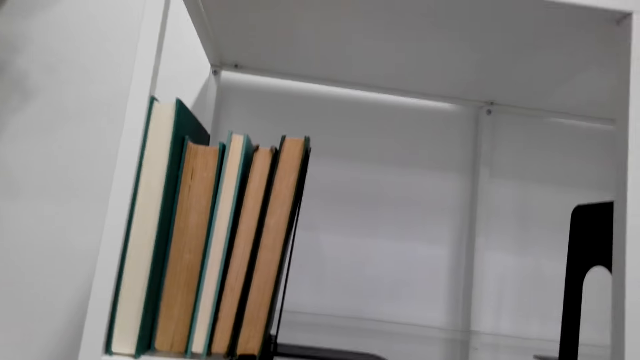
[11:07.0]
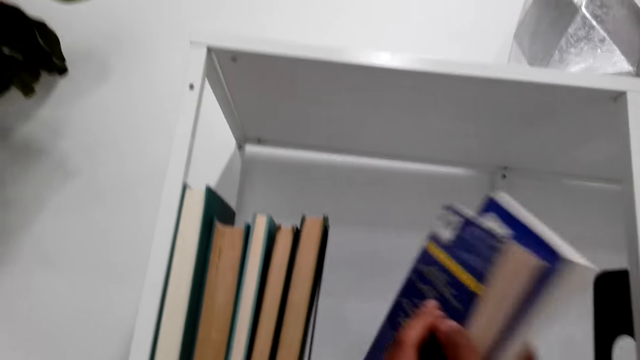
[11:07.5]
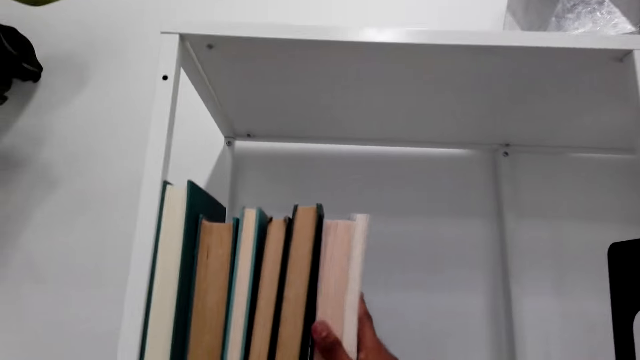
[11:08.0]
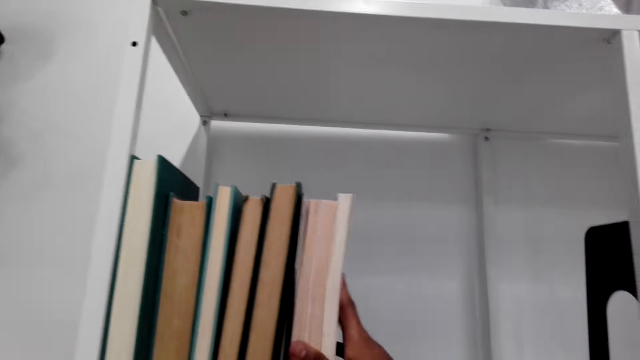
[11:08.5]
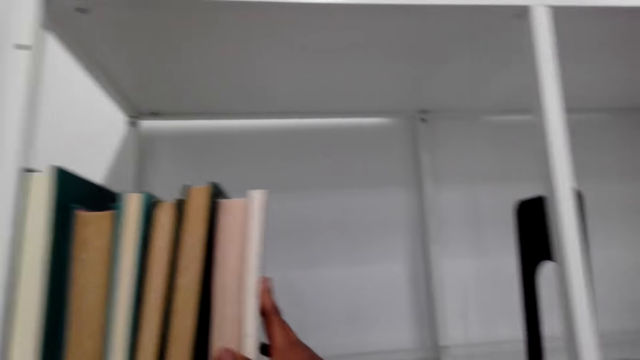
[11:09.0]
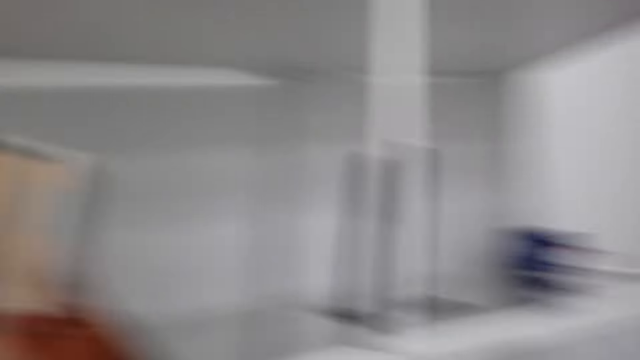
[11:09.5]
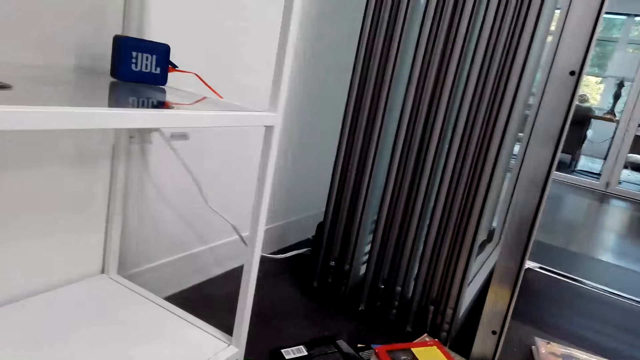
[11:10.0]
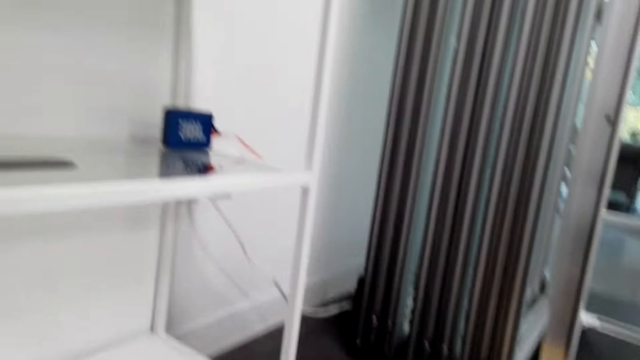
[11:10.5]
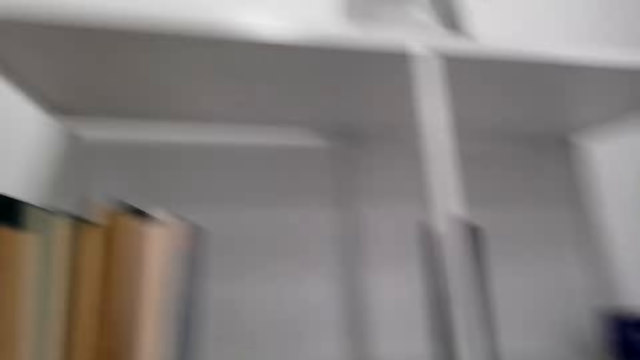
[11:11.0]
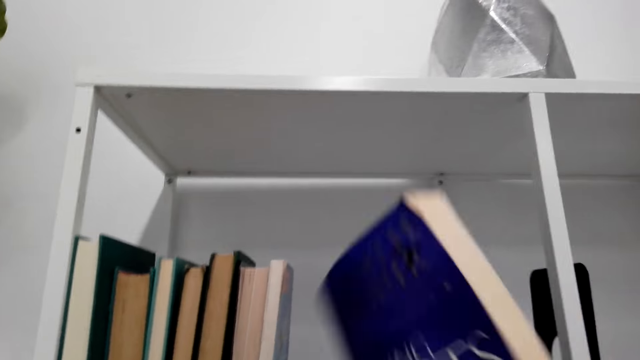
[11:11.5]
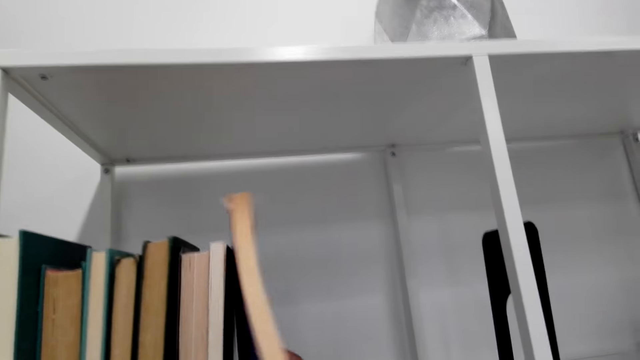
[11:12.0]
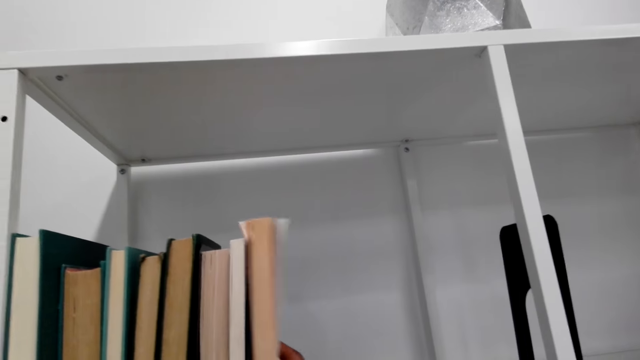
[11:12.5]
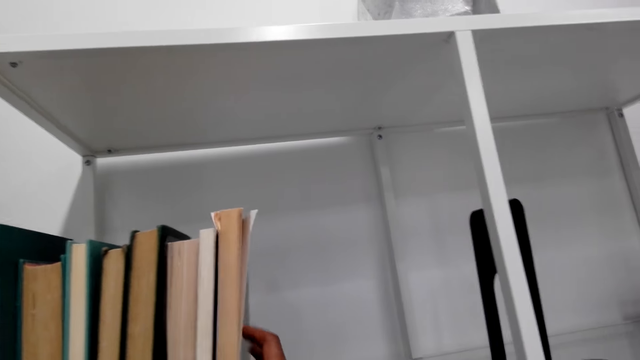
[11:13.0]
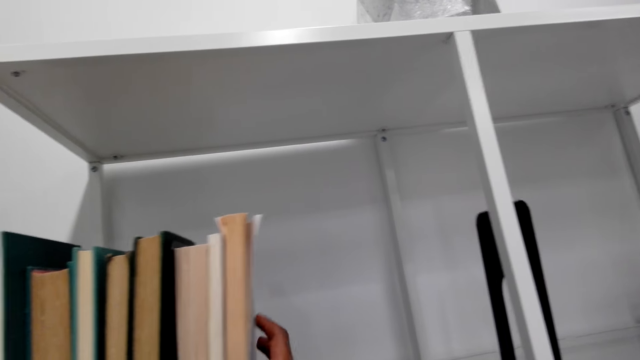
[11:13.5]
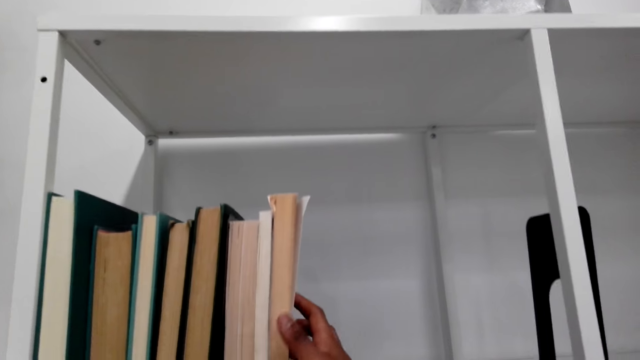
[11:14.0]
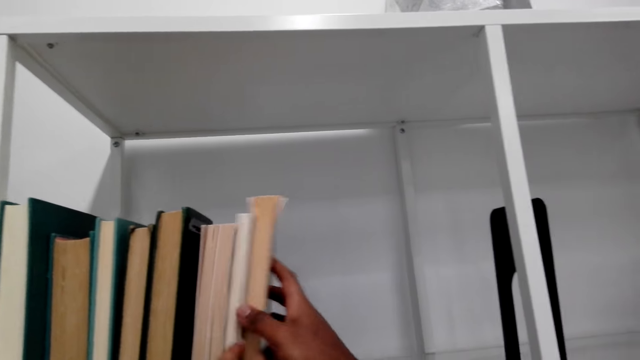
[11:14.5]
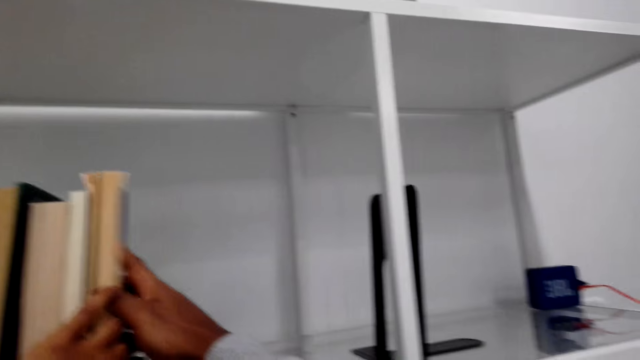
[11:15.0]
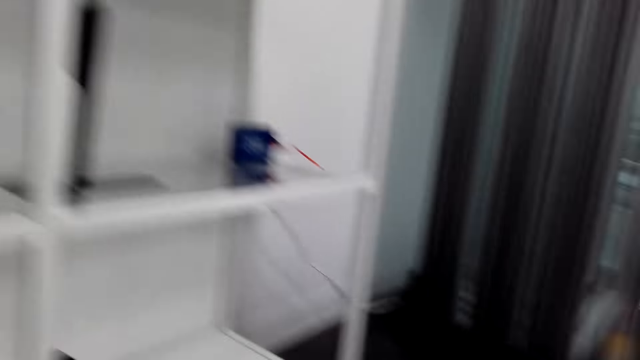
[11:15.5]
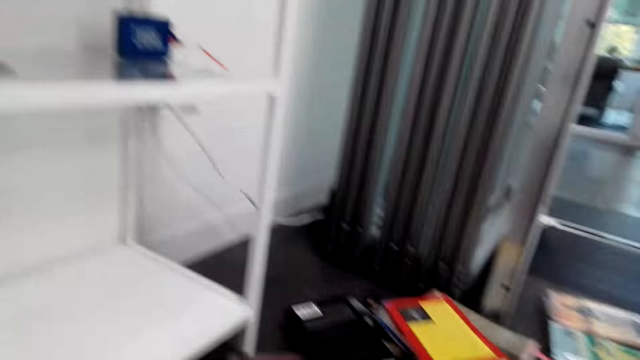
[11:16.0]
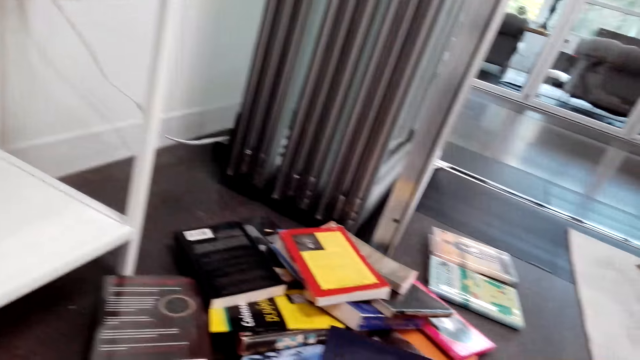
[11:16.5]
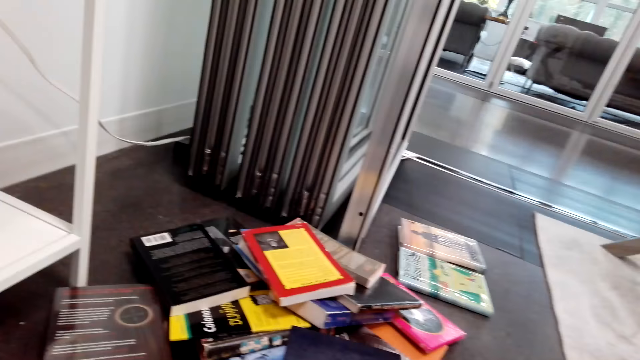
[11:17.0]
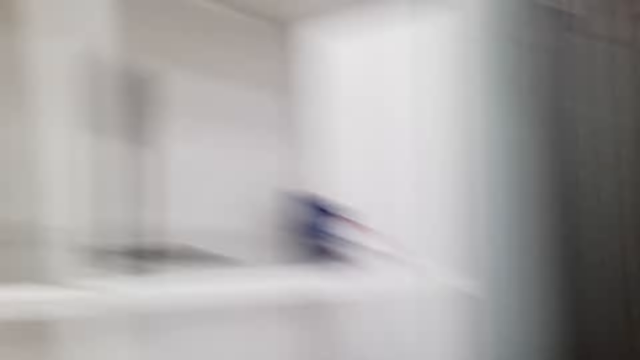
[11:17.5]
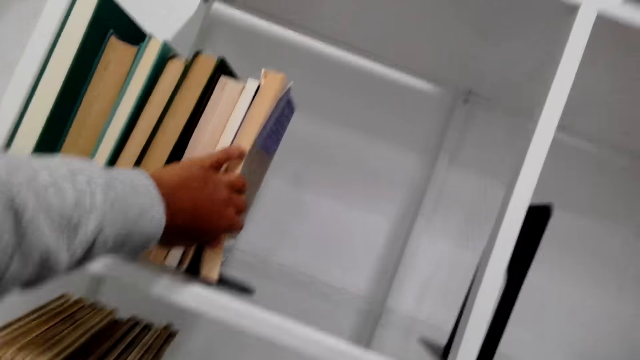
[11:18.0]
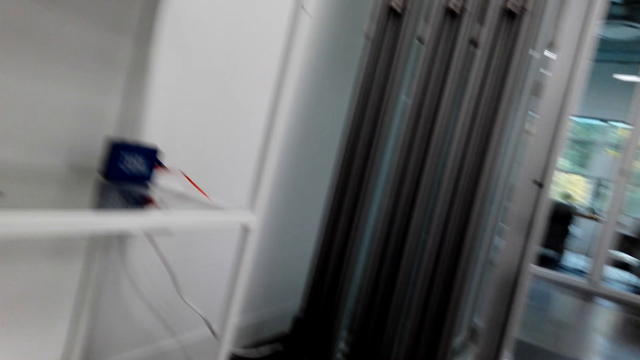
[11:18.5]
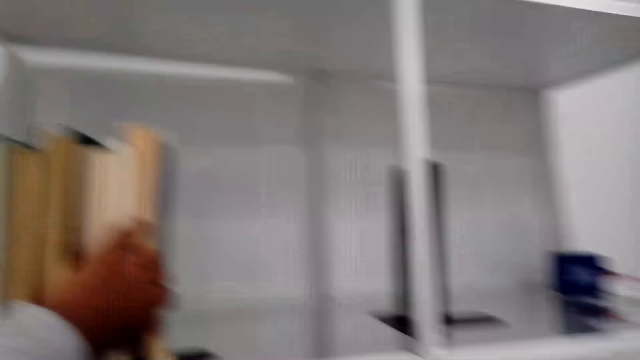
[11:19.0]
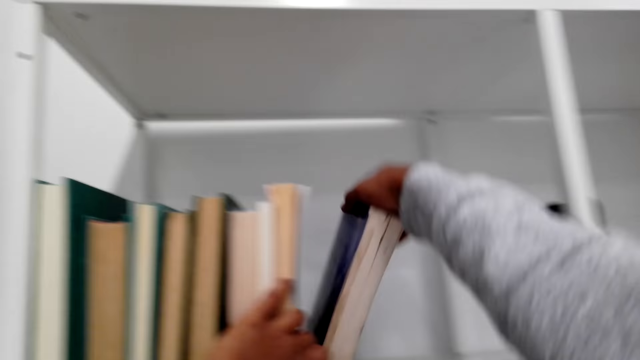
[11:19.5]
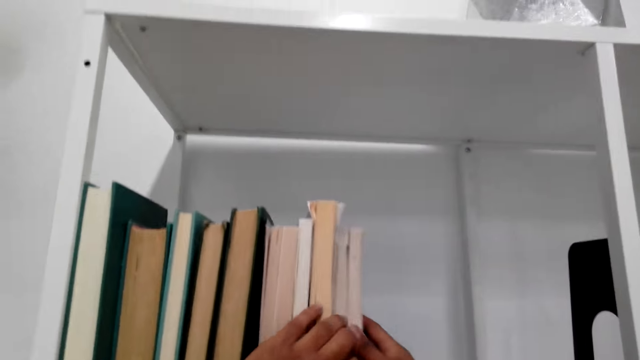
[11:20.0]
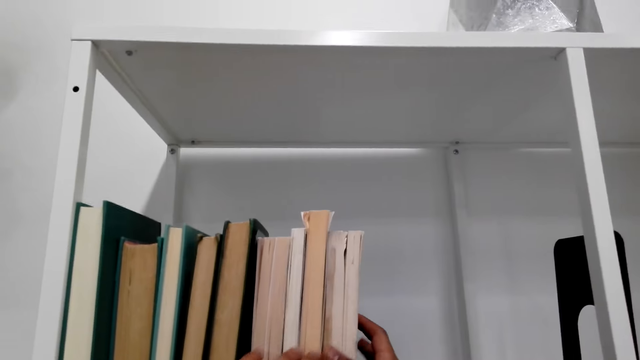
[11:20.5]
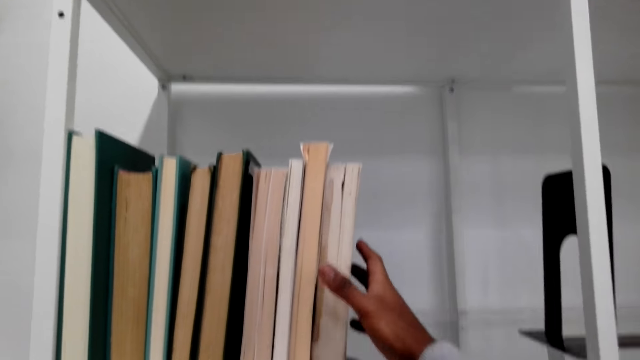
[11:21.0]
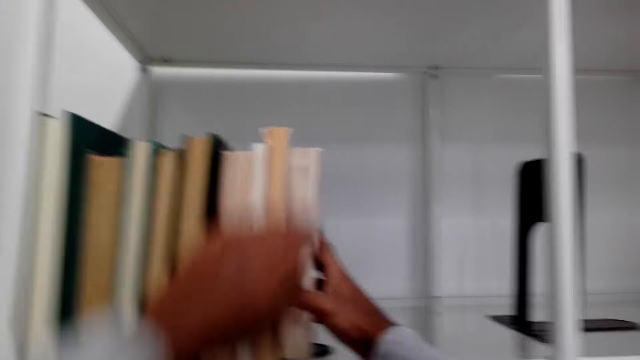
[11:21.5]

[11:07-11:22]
The camera wearer arranges novels in the upper cabinet. They turn. They arrange more novels in the cabinet. They turn. They hold novels in the cabinet. They look around. They arrange novels in the cabinet.

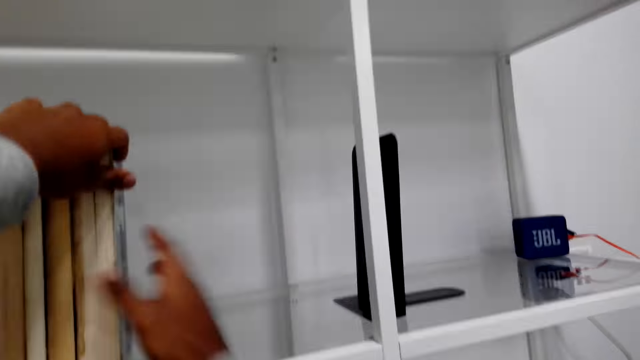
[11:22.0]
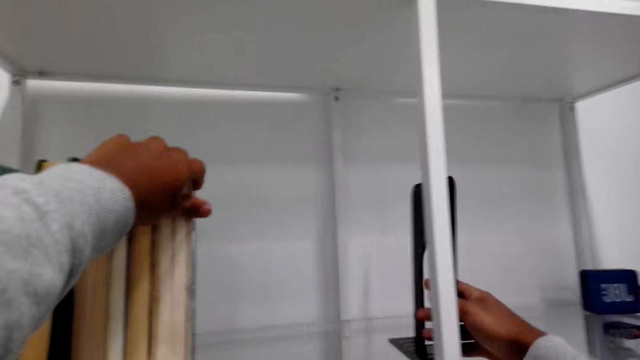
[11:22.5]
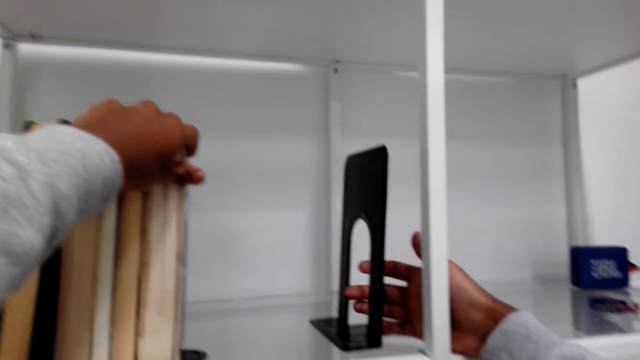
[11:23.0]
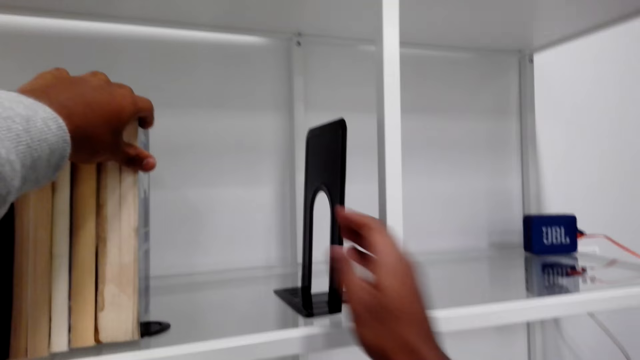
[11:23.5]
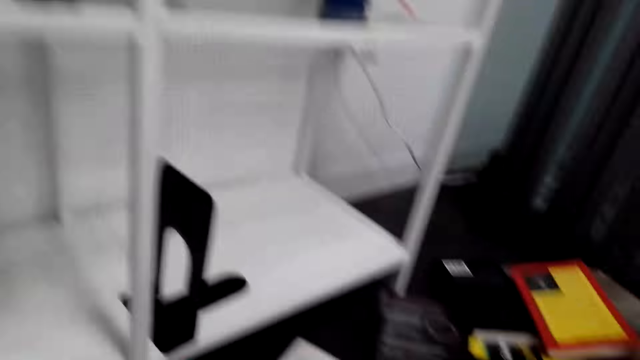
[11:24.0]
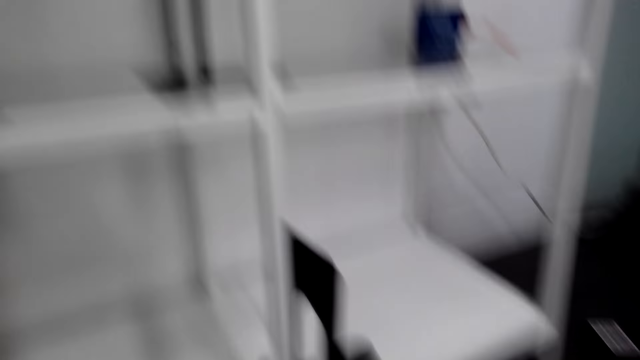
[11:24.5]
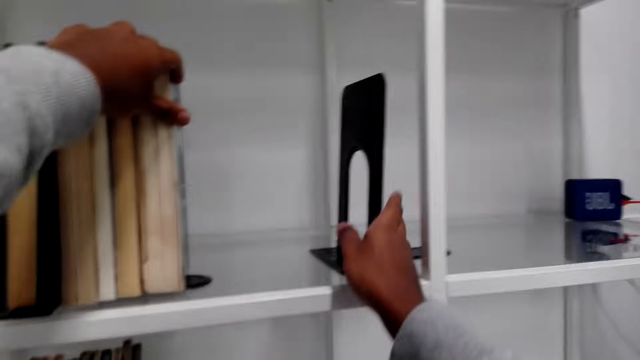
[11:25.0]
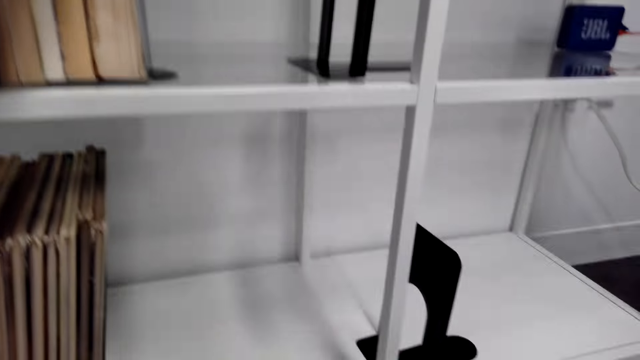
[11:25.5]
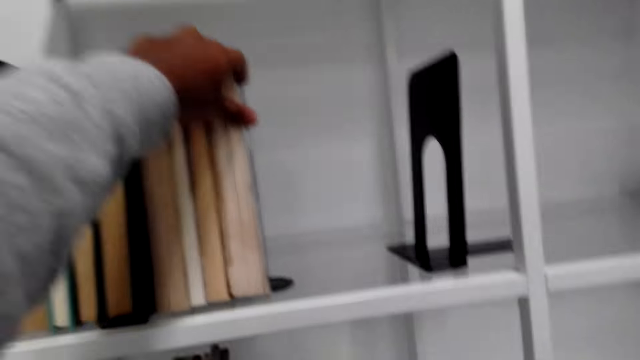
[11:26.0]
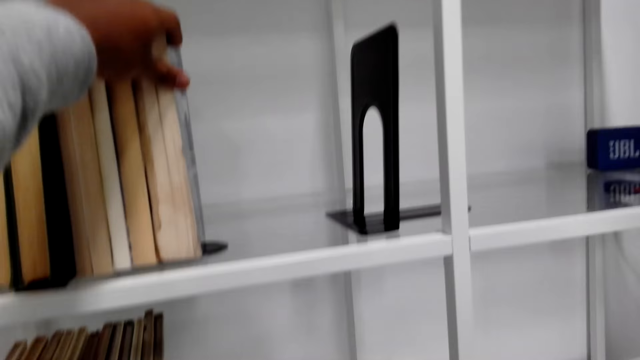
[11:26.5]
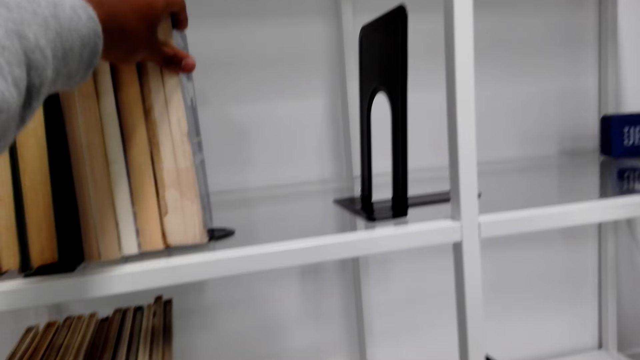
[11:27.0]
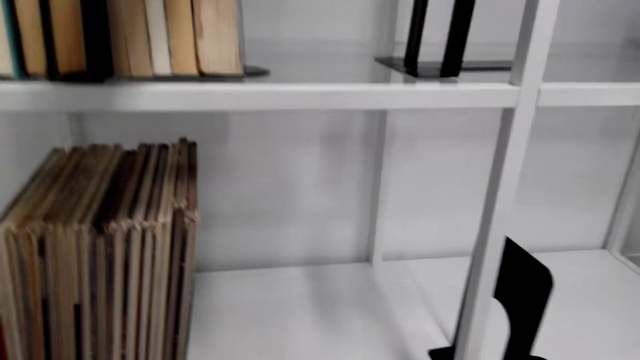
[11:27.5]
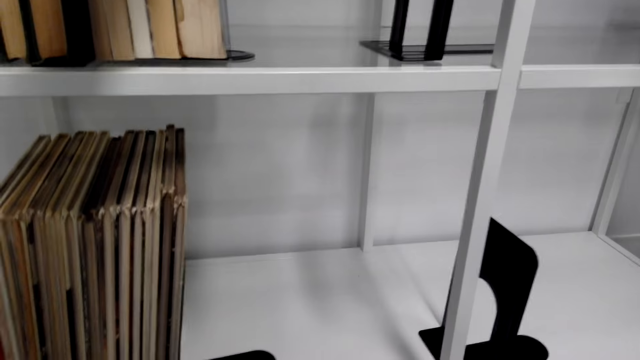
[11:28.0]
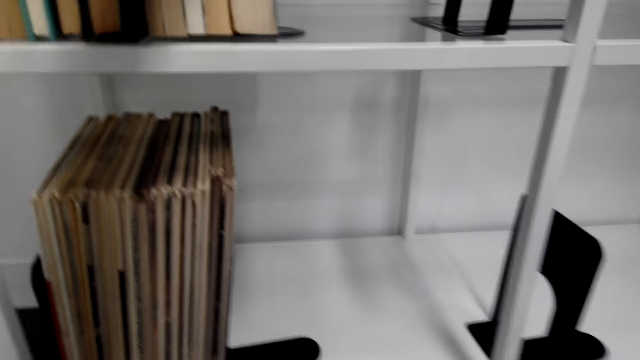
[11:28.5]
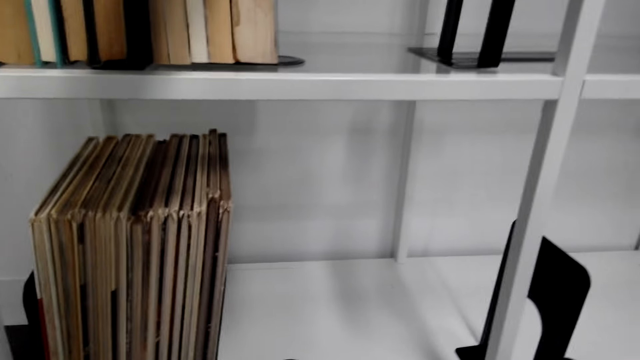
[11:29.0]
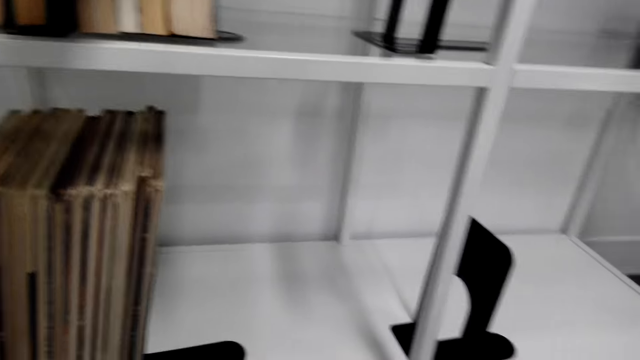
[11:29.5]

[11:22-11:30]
The camera wearer holds the novels. They move a book holder in the cabinet. They look around. They touch the book holder. They remove the book holder. They arrange the books on the shelf. They hold the novels in the cabinet.
